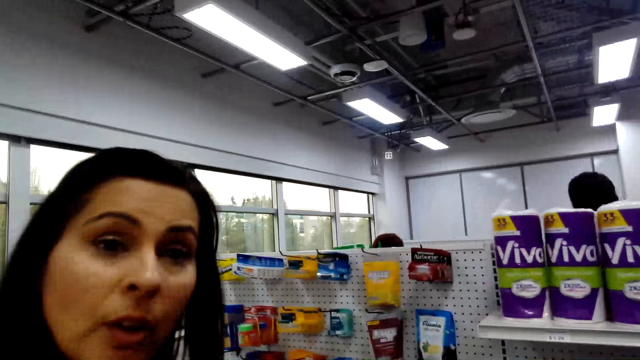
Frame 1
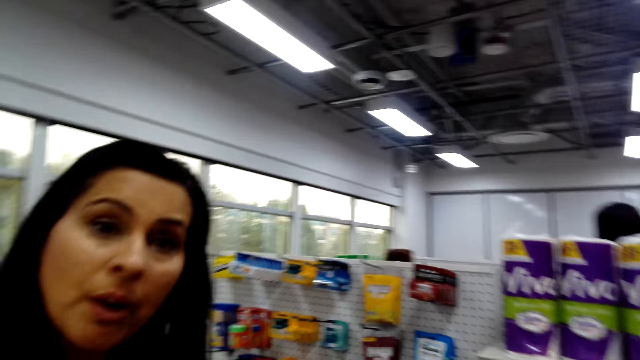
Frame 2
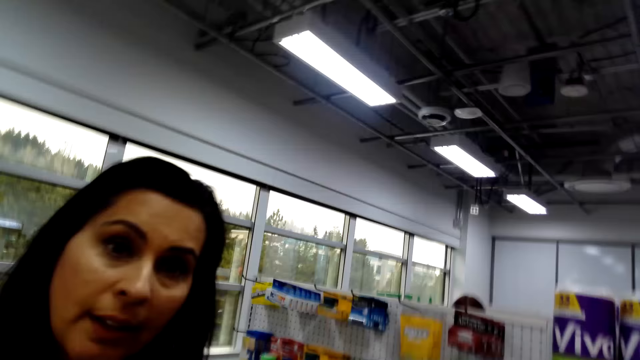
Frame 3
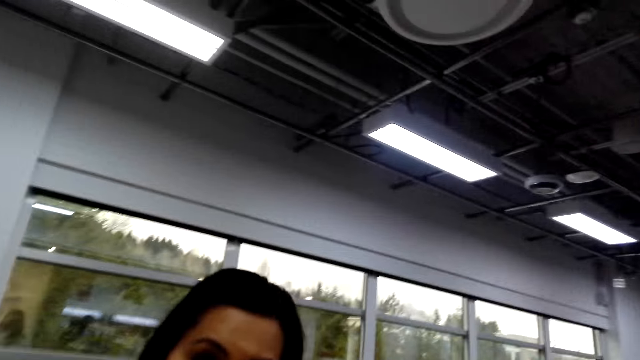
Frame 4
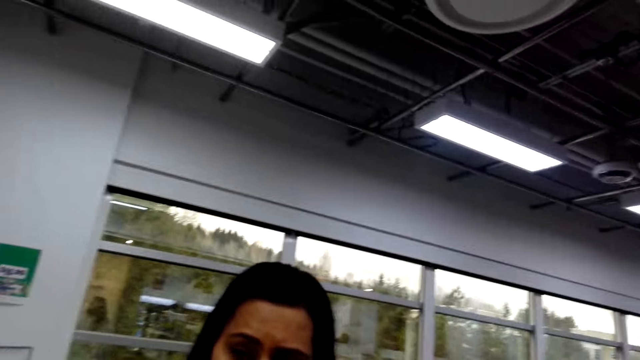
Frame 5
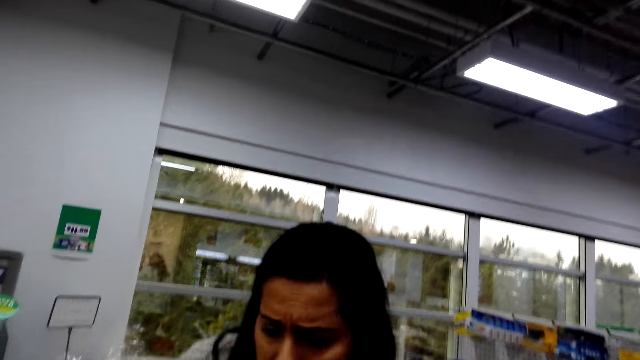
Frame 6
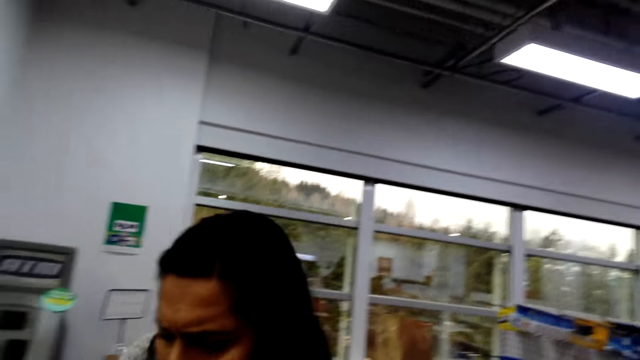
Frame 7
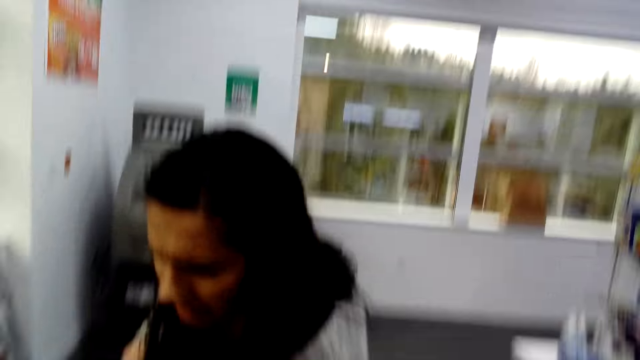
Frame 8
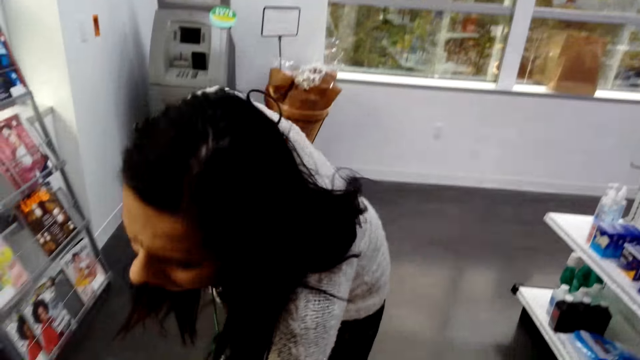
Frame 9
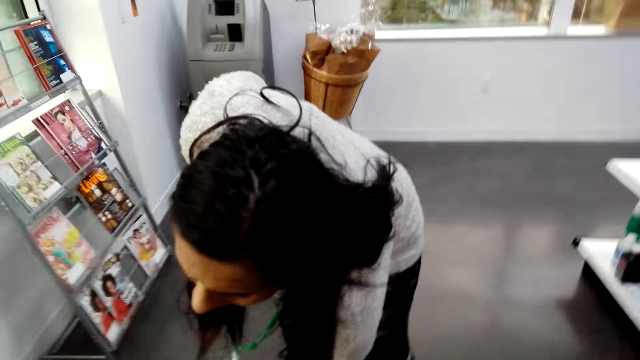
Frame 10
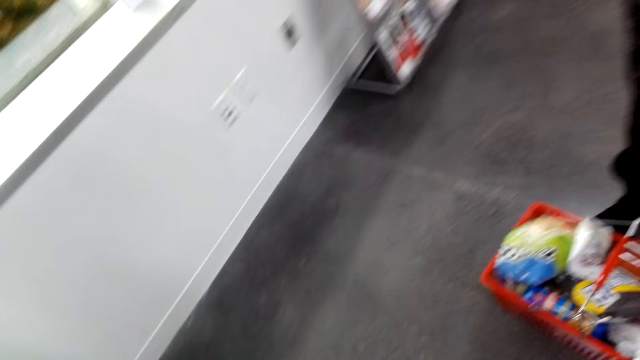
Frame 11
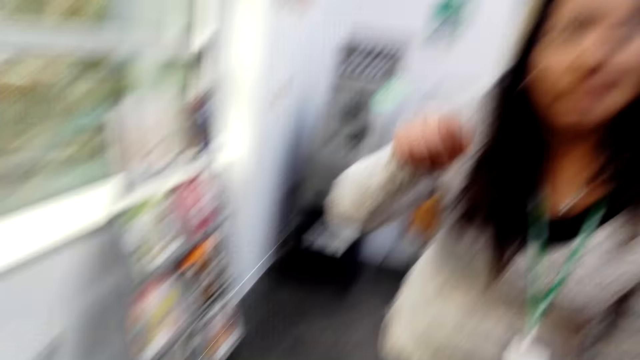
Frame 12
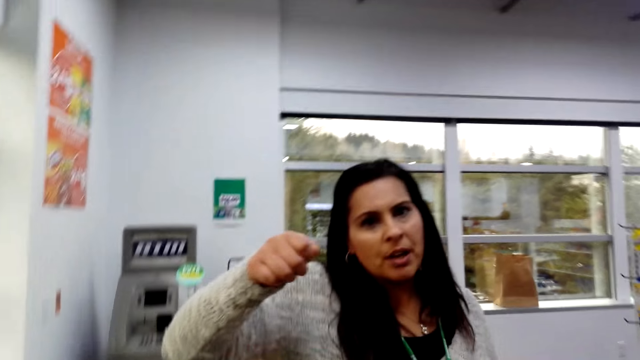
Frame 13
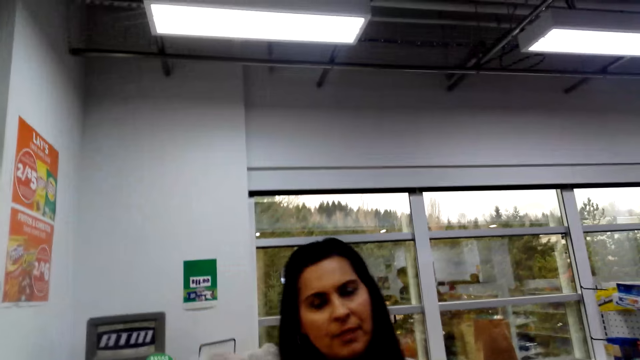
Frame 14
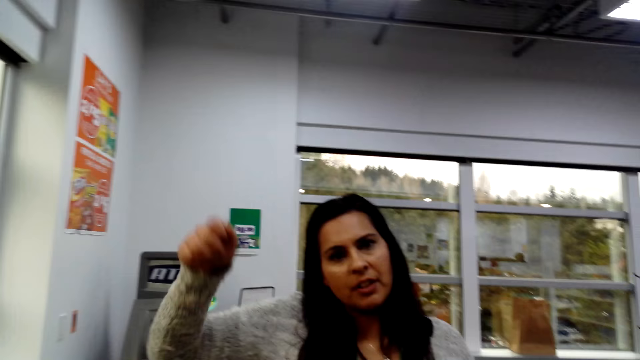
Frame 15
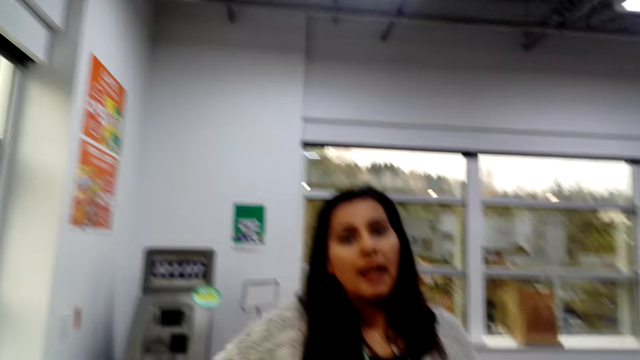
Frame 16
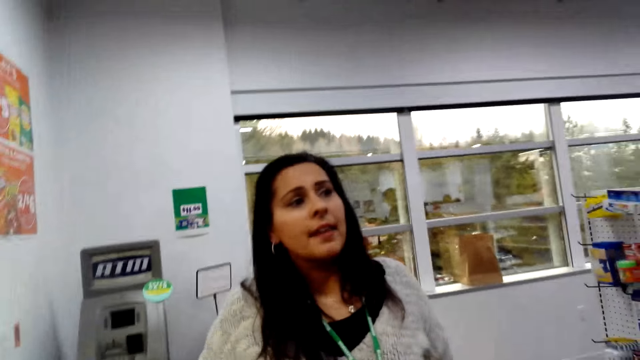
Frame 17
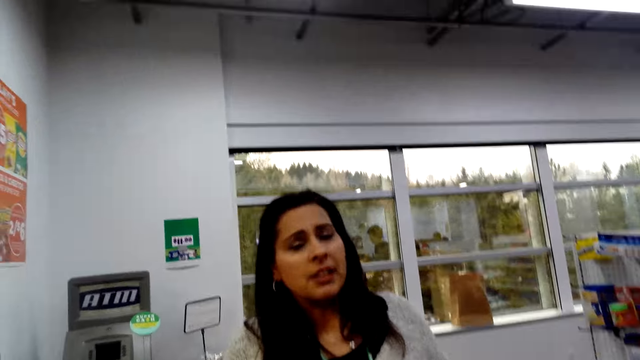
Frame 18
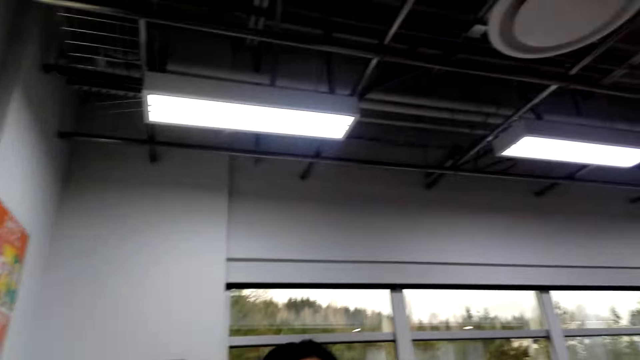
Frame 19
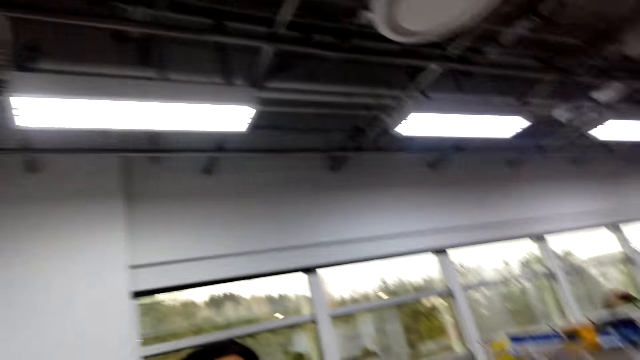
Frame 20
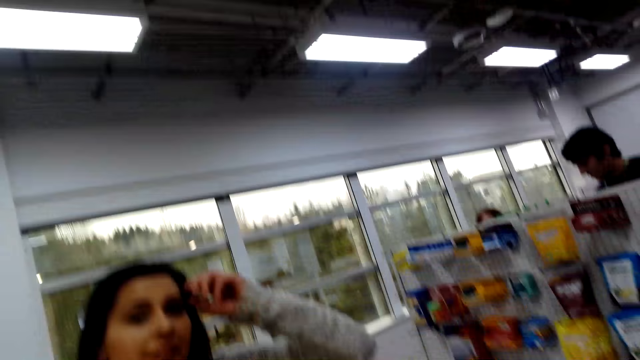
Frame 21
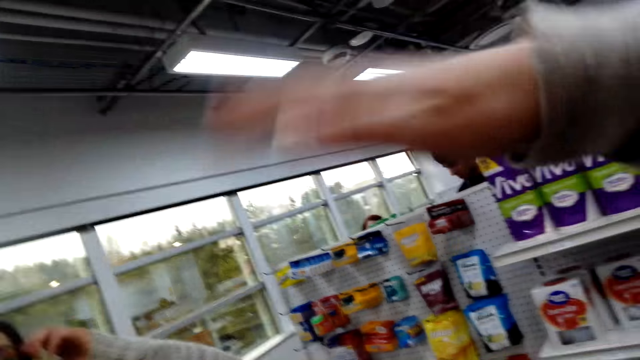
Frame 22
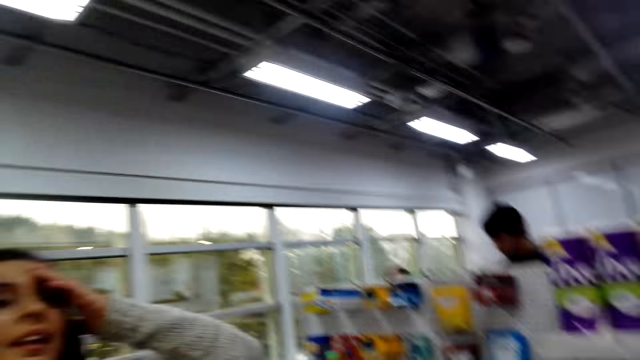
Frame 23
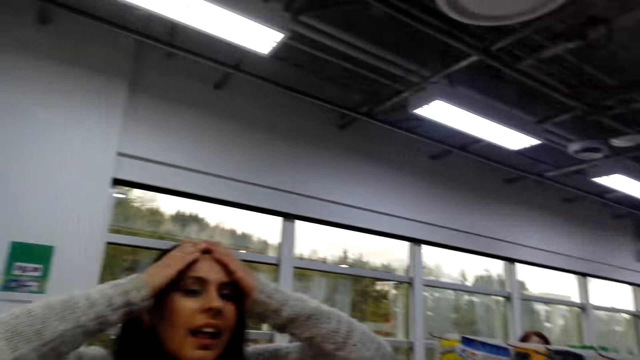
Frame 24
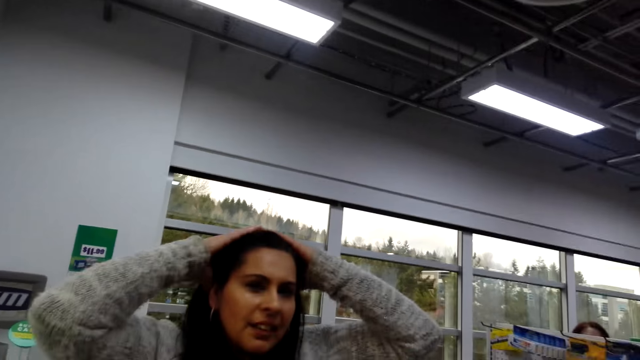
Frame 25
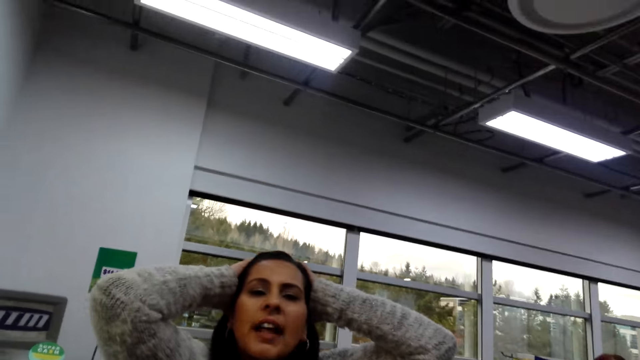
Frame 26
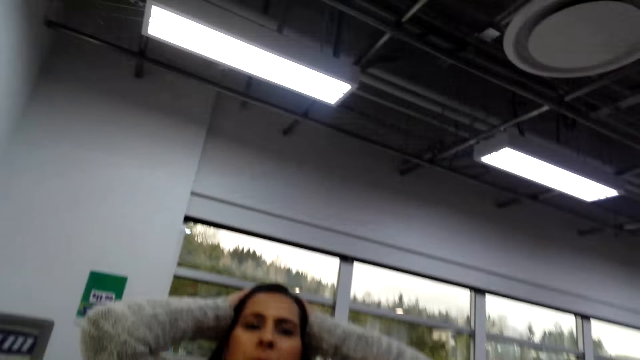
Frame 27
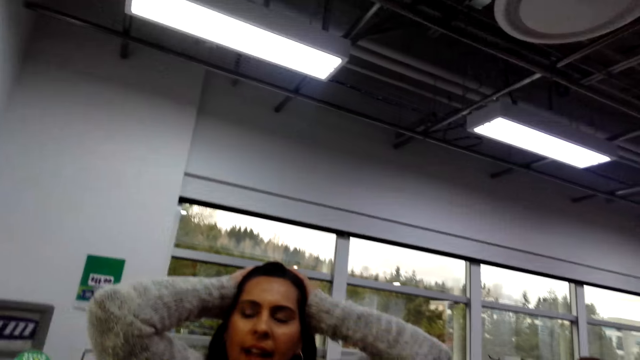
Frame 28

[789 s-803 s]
A woman responds to the camera wearer. She puts the shopping basket on the floor. She talks to the camera wearer. The camera wearer responds to the woman. They move a hand. The woman touches her hair with both hands.

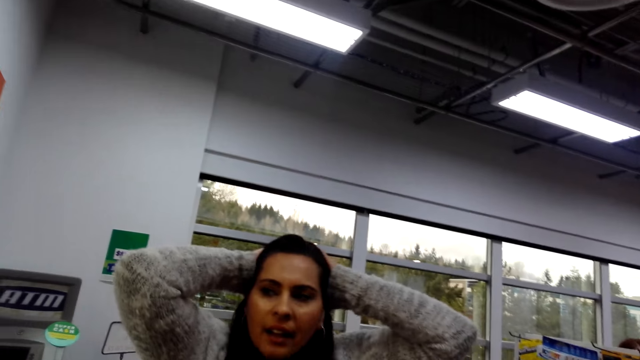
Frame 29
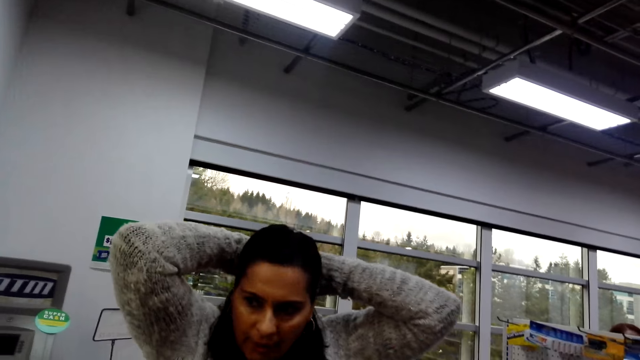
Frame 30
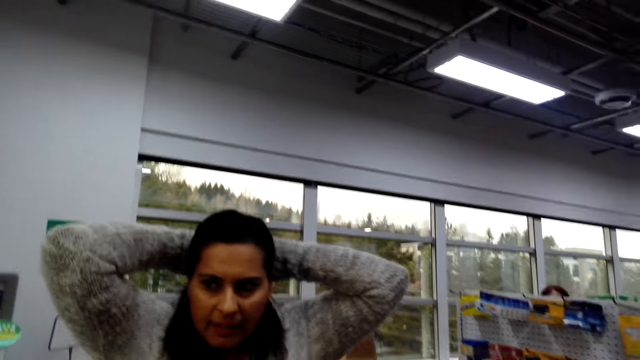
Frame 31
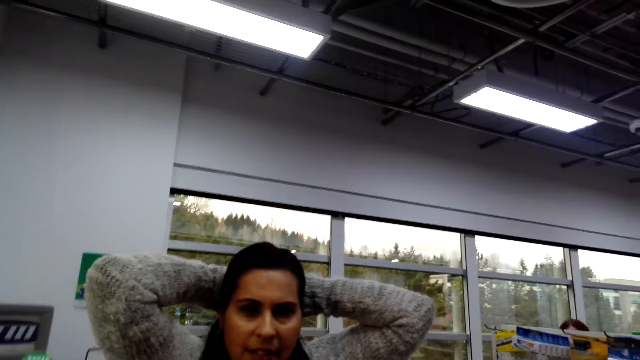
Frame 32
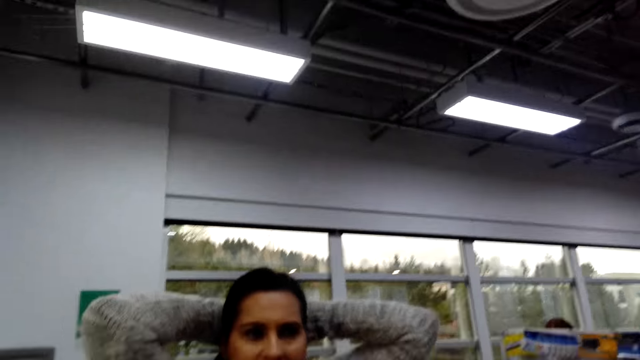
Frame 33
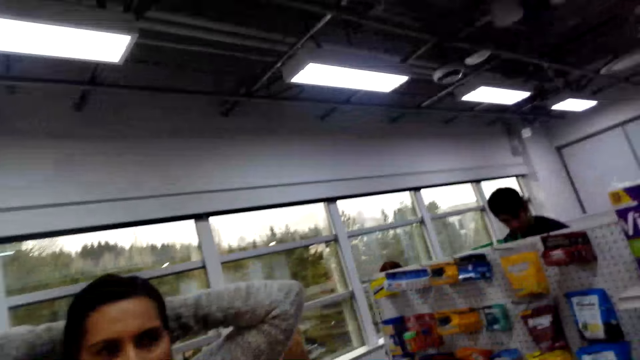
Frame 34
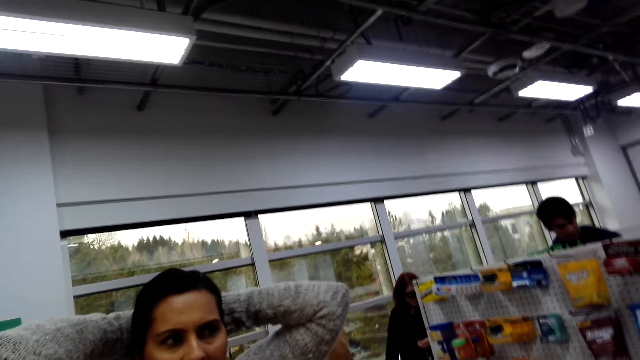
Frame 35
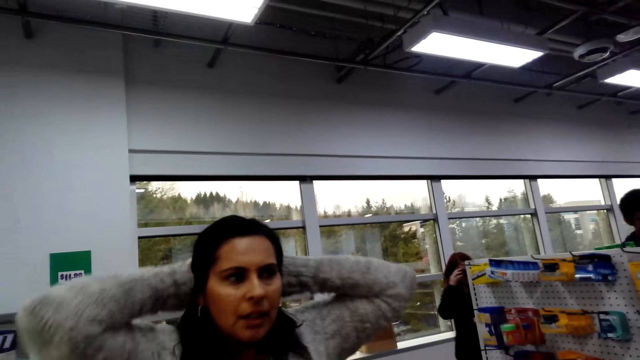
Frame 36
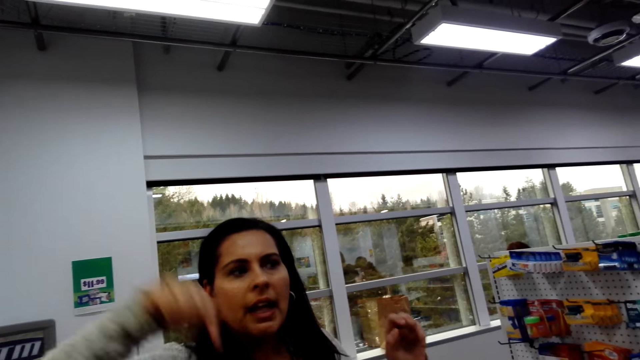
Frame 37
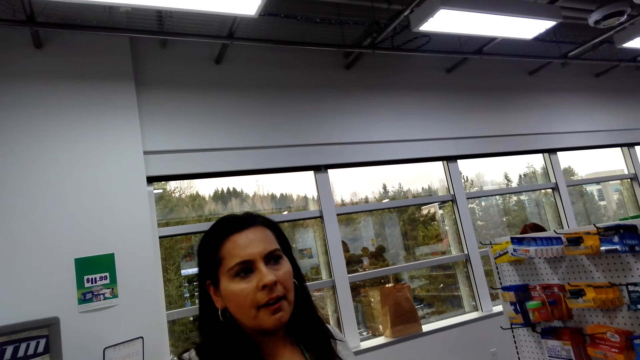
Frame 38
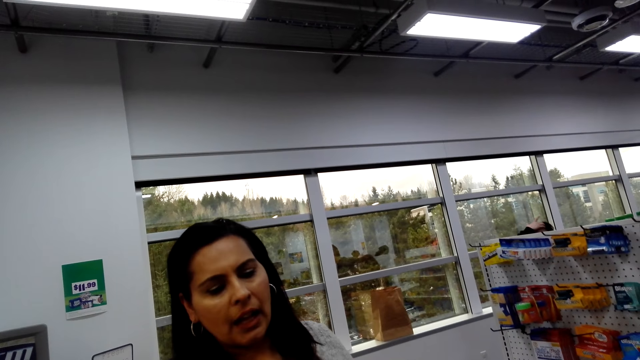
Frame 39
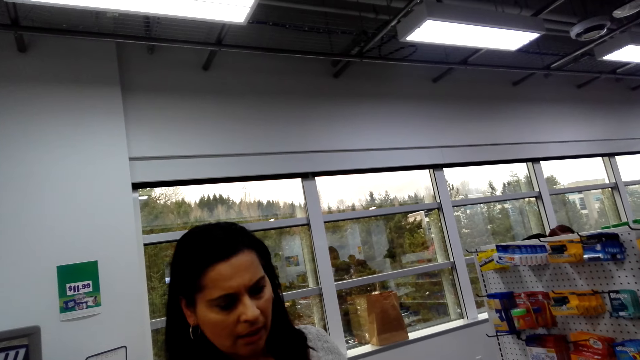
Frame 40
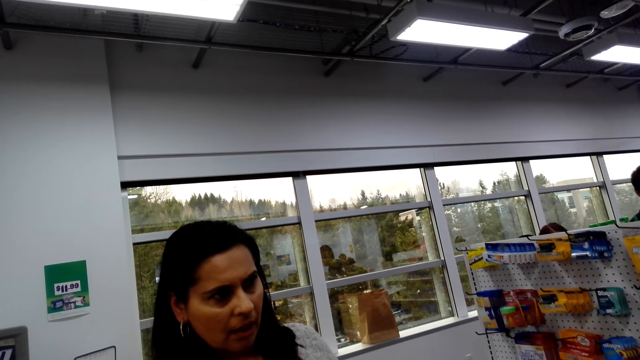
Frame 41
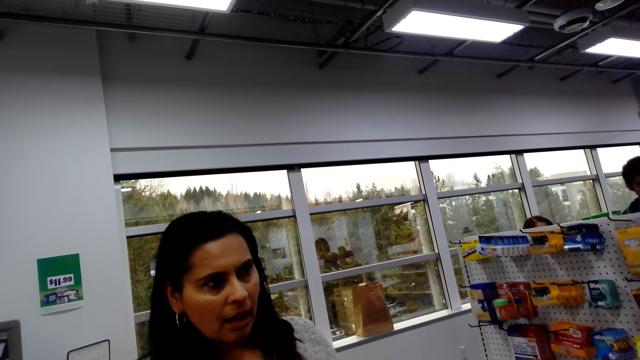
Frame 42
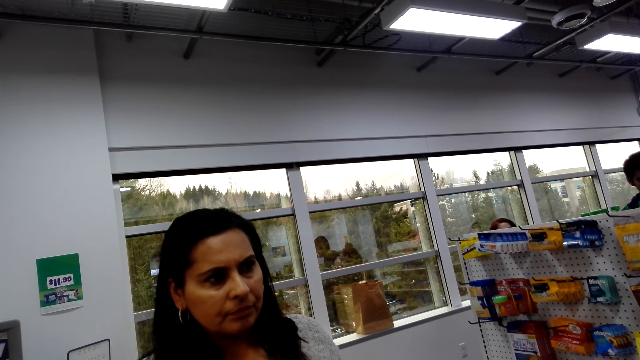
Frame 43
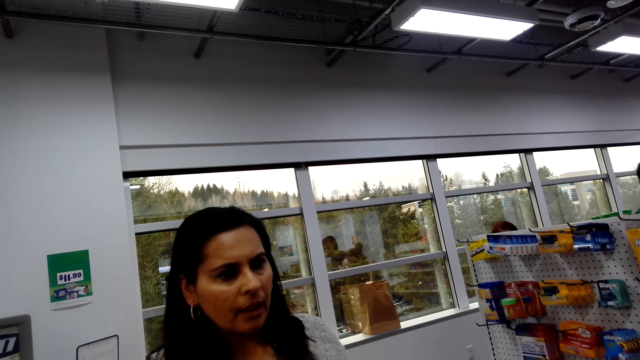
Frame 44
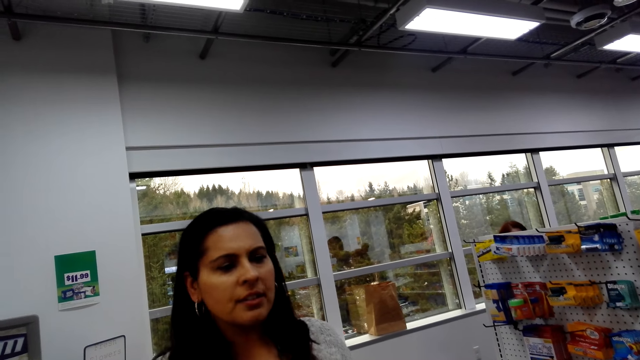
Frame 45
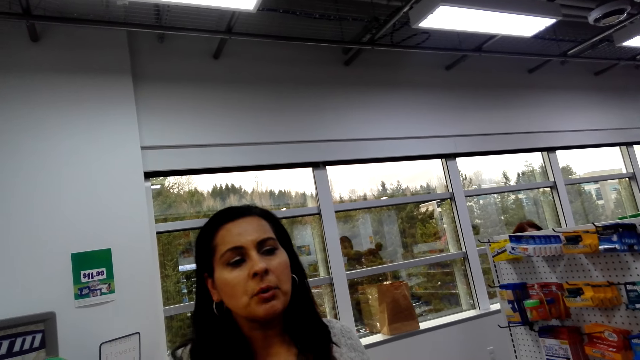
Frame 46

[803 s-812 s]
A woman converses with the camera wearer.
